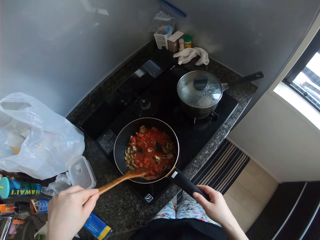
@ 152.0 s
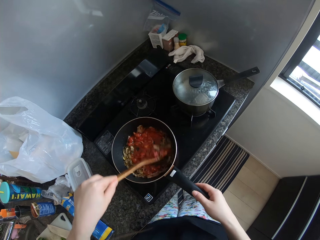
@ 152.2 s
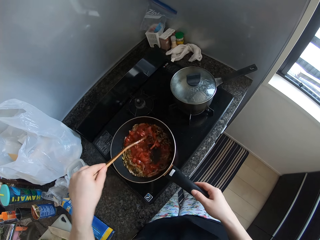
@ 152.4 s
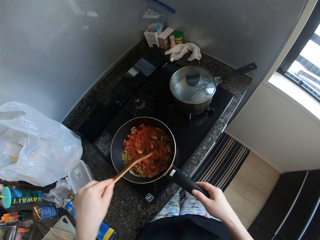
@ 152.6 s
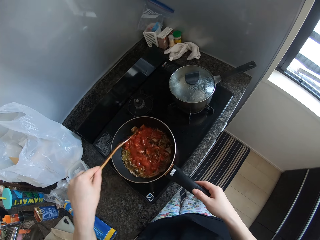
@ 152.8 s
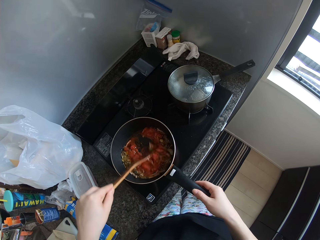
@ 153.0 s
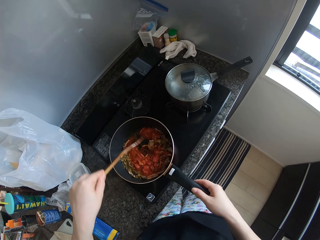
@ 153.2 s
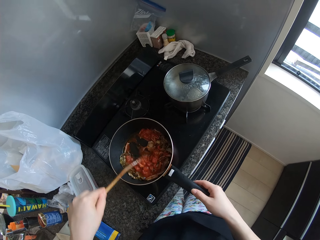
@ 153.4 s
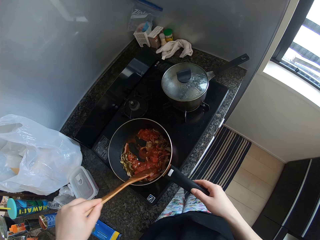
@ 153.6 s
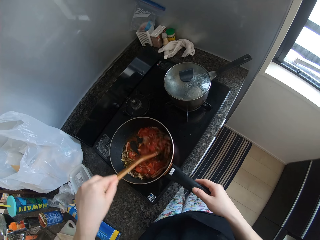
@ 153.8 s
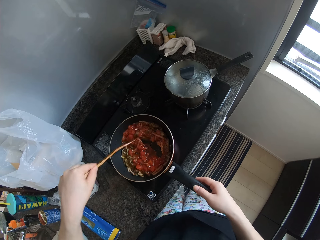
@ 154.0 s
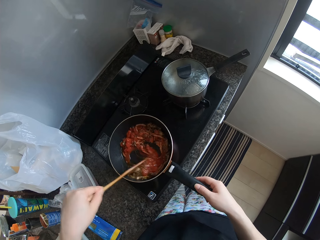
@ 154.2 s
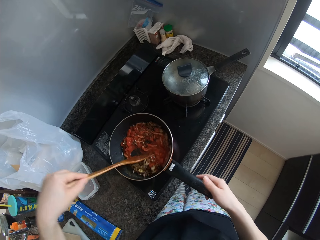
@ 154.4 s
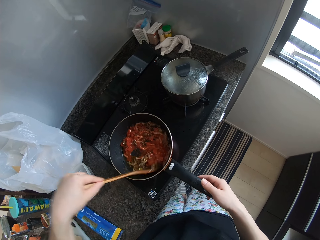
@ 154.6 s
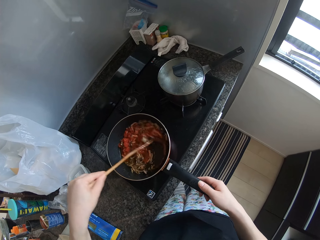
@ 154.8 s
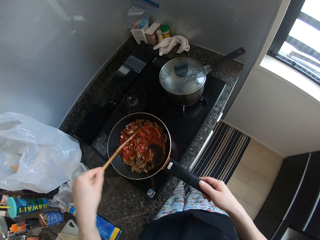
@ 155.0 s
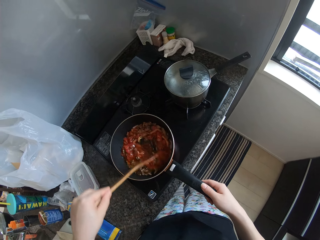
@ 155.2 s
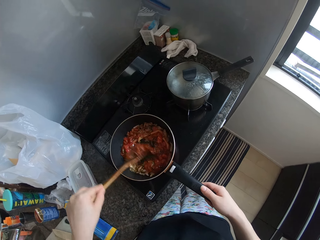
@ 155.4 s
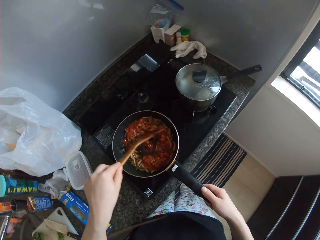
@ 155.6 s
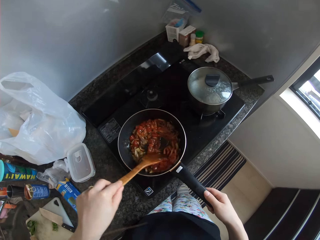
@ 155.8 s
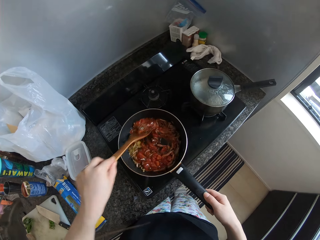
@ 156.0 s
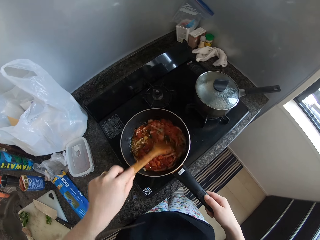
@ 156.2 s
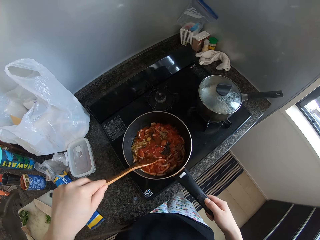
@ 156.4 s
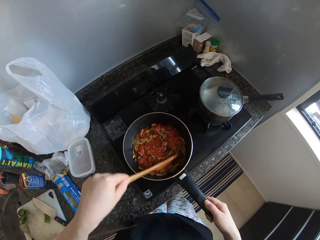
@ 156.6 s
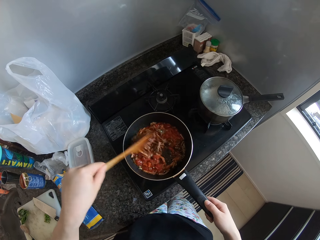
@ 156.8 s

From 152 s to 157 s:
The camera wearer stirs the food in the frying pan with the spoon in her left hand. She holds the handle of the frying pan with her right hand.

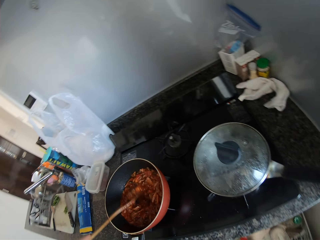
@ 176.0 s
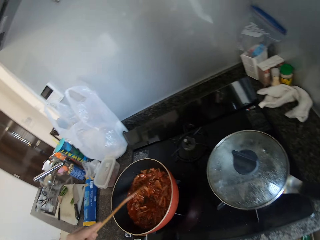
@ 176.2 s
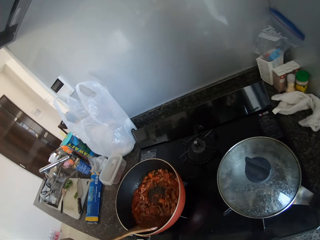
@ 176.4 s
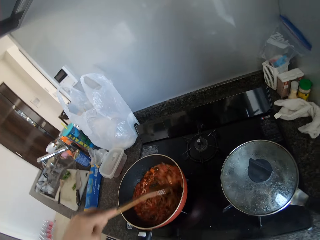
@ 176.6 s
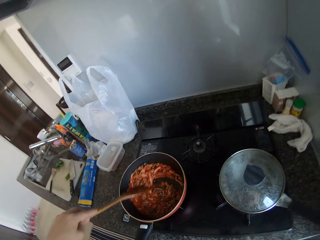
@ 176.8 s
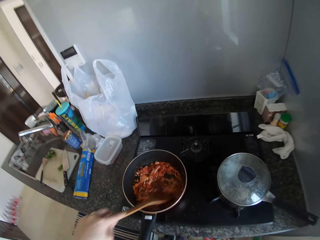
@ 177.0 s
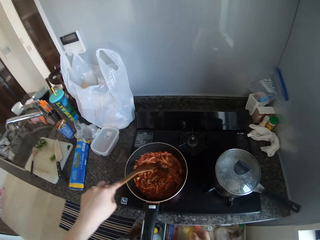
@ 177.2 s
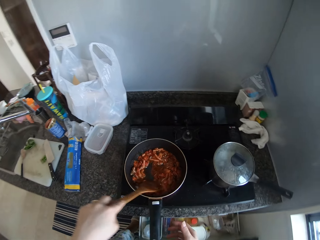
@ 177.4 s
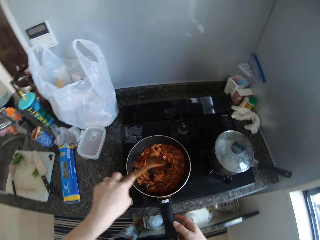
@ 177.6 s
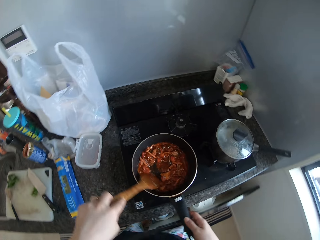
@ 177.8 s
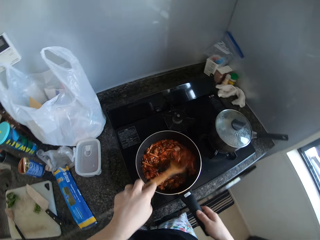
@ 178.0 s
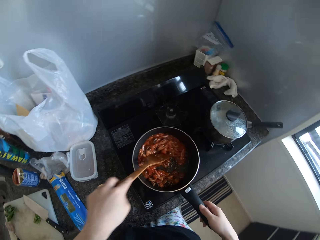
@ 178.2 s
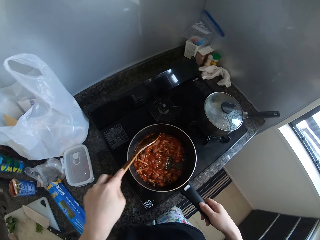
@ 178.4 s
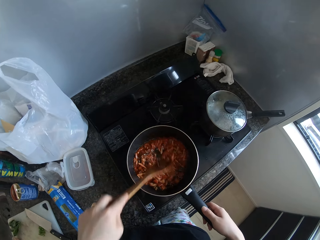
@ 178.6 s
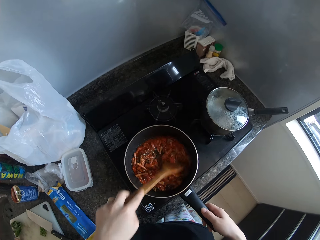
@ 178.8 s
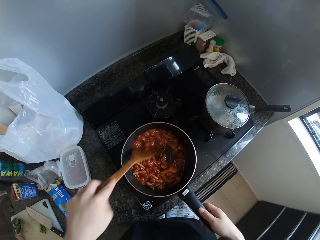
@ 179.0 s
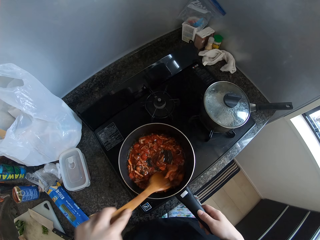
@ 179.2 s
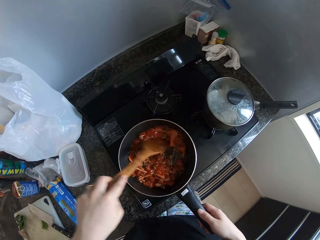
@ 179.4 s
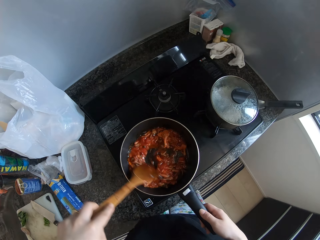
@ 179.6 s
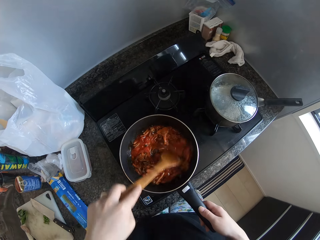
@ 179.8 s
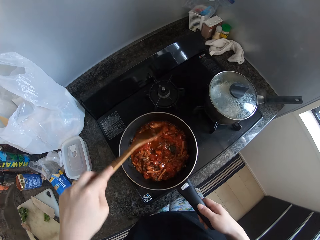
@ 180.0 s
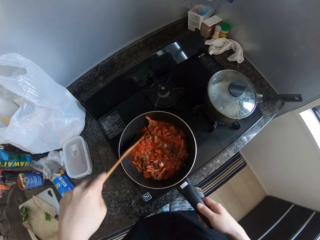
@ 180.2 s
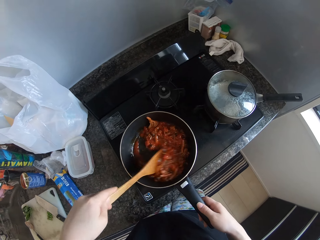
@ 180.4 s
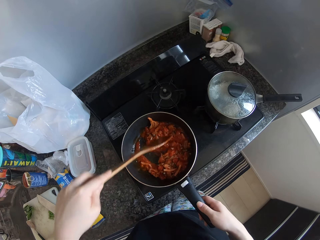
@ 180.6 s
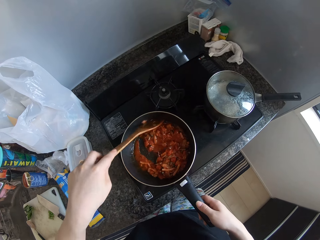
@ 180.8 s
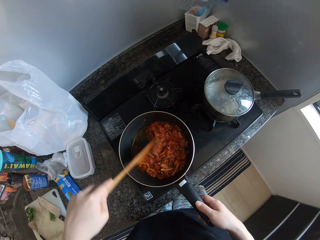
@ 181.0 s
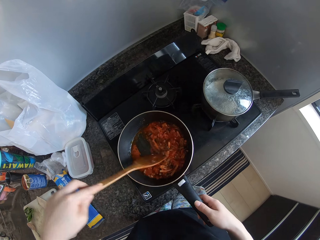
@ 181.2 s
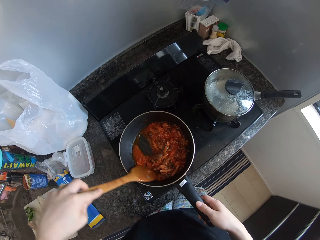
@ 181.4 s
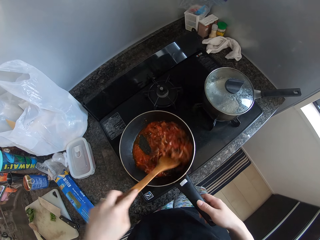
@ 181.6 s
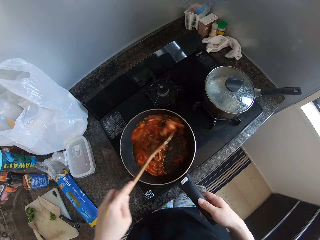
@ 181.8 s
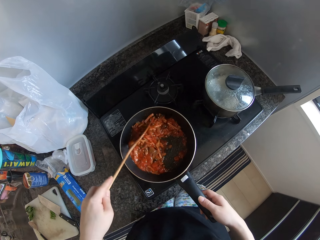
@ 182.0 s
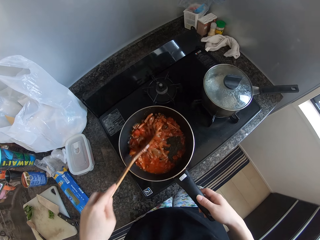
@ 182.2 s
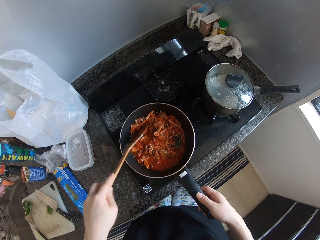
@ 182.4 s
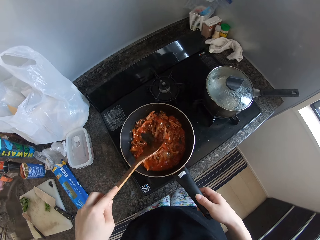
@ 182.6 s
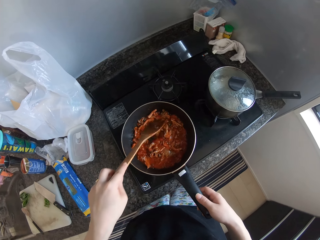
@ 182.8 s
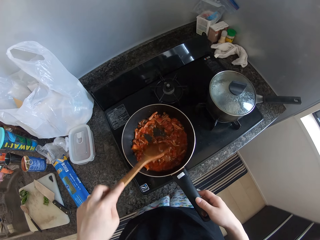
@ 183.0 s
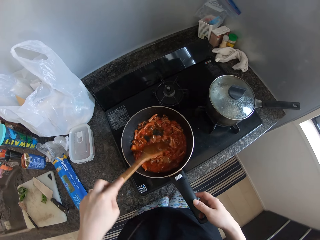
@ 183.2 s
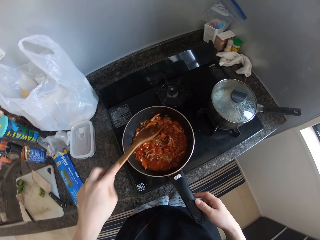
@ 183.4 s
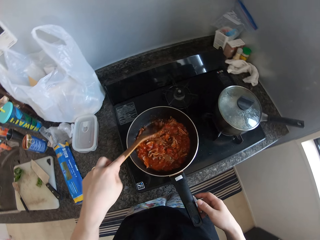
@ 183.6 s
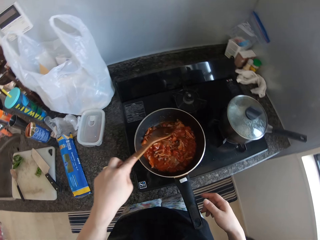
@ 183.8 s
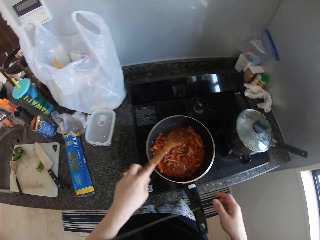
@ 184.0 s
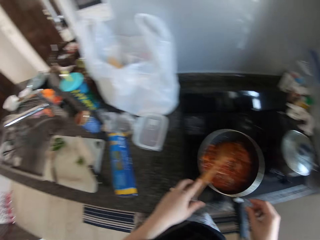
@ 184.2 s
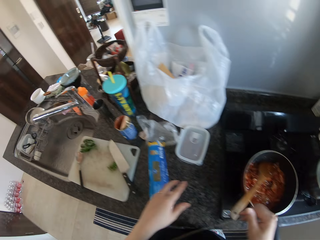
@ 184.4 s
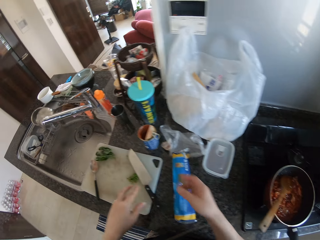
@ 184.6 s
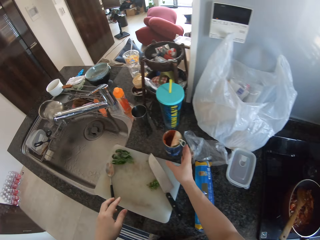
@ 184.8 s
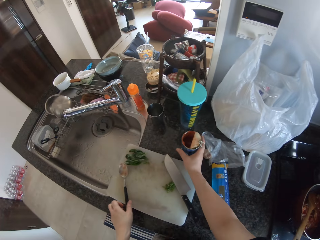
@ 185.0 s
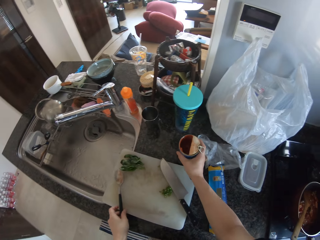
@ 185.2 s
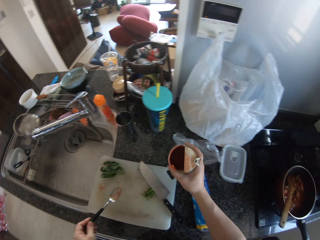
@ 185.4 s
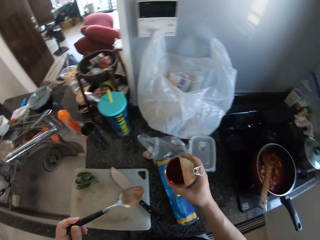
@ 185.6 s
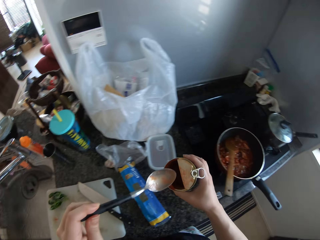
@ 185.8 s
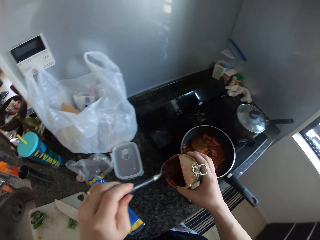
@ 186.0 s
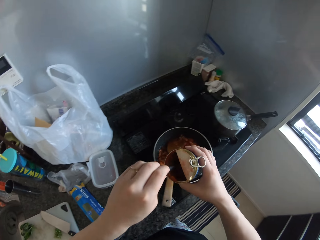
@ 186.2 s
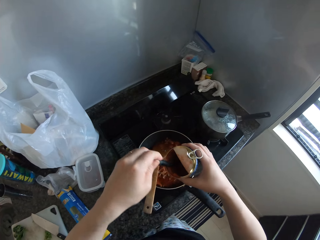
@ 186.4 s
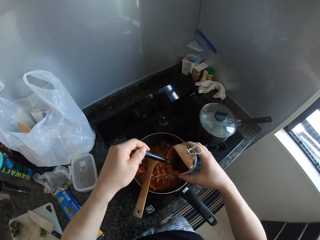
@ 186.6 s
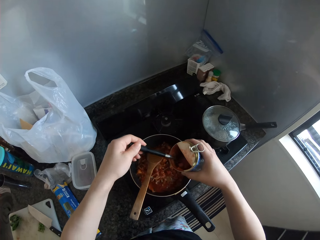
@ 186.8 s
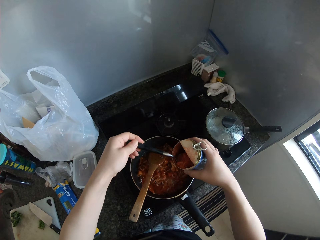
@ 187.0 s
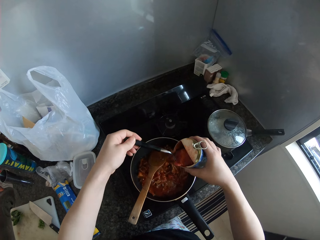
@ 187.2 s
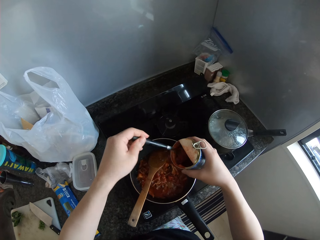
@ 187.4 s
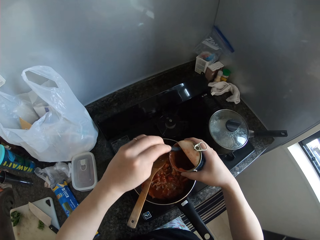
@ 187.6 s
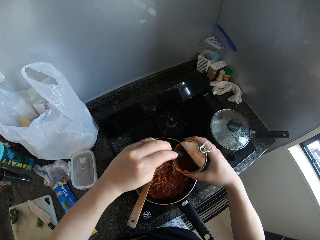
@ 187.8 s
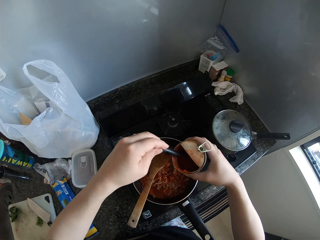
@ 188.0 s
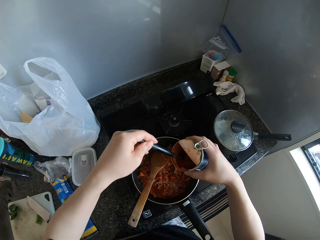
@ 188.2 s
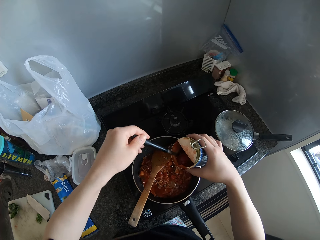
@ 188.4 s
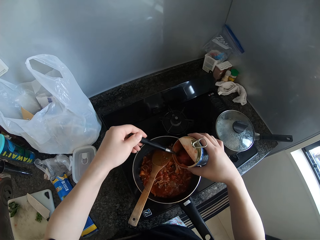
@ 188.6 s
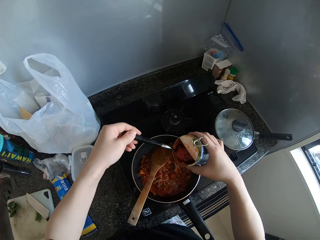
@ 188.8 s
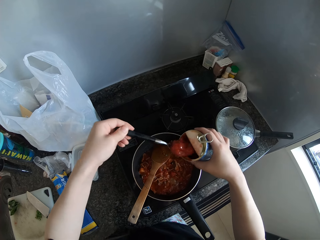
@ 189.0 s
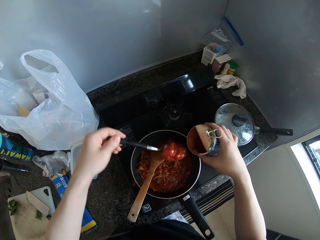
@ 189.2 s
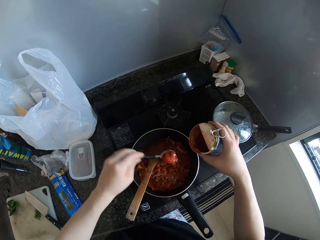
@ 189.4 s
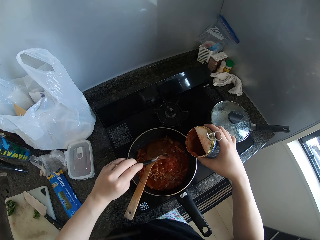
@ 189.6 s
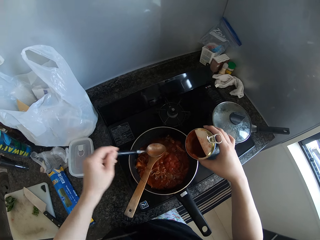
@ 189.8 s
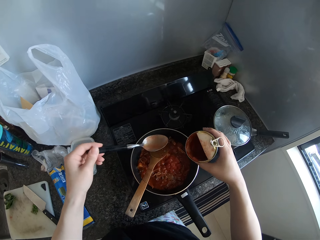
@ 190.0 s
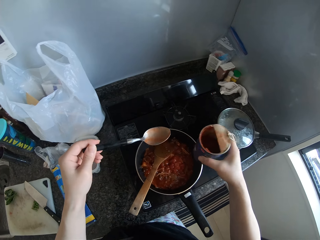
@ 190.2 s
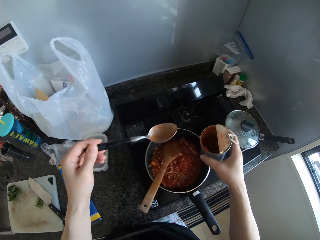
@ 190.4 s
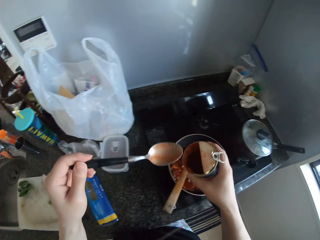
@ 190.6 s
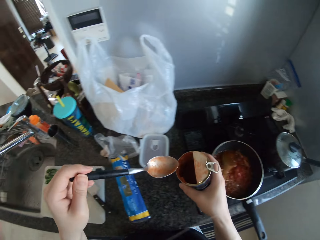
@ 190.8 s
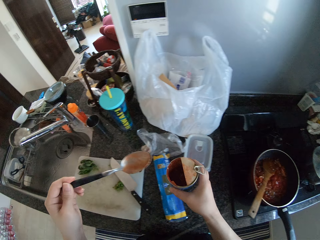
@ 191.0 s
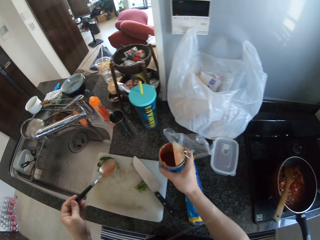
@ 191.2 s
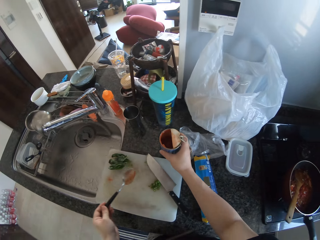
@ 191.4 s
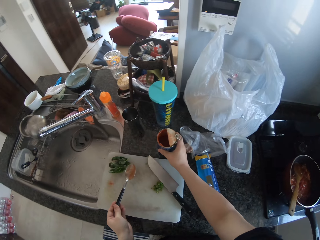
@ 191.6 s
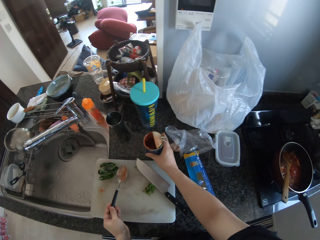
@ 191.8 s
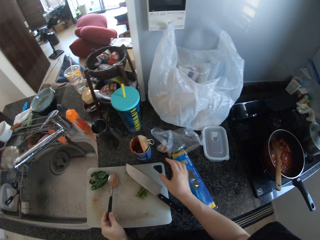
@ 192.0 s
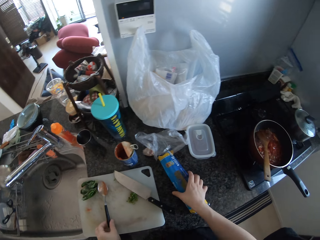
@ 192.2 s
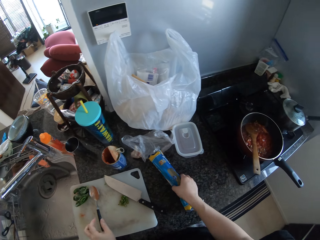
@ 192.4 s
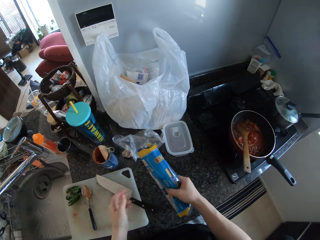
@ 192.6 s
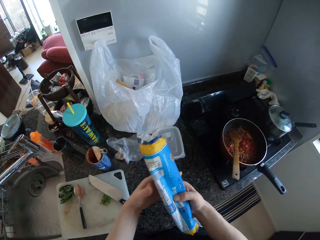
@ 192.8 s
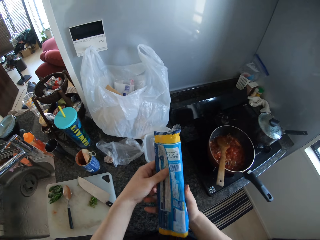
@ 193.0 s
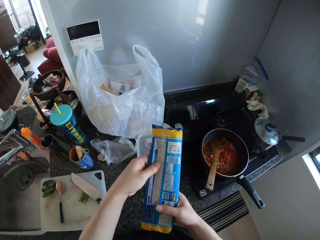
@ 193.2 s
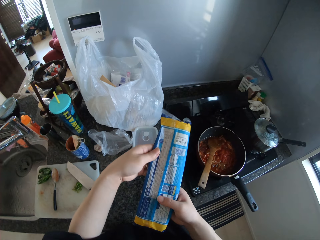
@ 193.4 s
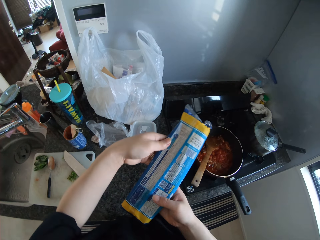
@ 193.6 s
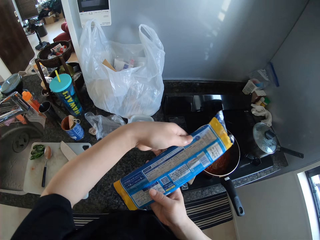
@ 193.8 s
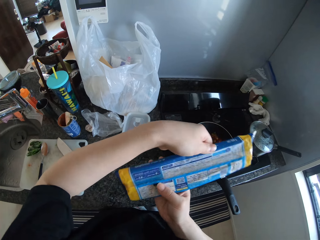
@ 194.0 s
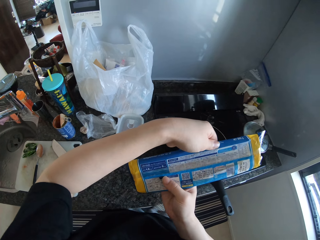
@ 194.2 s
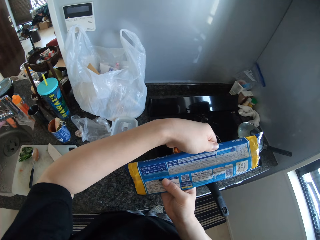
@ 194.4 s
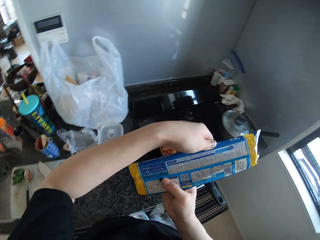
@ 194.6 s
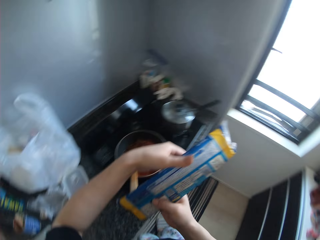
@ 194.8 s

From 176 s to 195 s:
The camera wearer stirs the food in the frying pan with the spoon in her left hand. She stirs the food again. She holds the handle of the frying pan with her right hand. She pushes the drawer back. She removes a hand from the frying pan. She moves her hand away from the wooden spoon. She picks up the spoon from the cutting board with her left hand. She picks up the tin or tomato paste can from the table with her right hand. She scoops the sauce in the tin into the frying pan with the spoon in her left hand. She shakes the tomato paste can. She moves both the can and the spoon away. She places the tin on the table. She places the spoon in her left hand on the cutting board. She picks up a pack of spaghetti from the table with her right hand. She holds the spaghetti with the other hand. She stares at the spaghetti wrapper.
